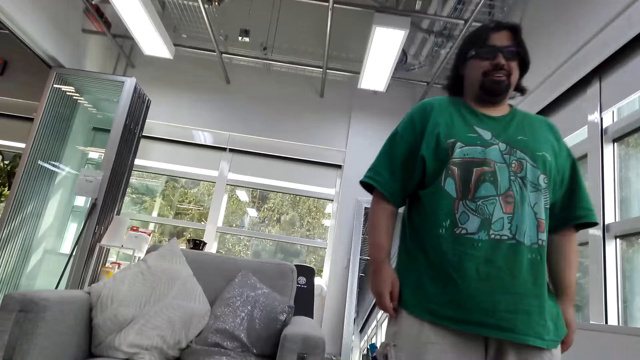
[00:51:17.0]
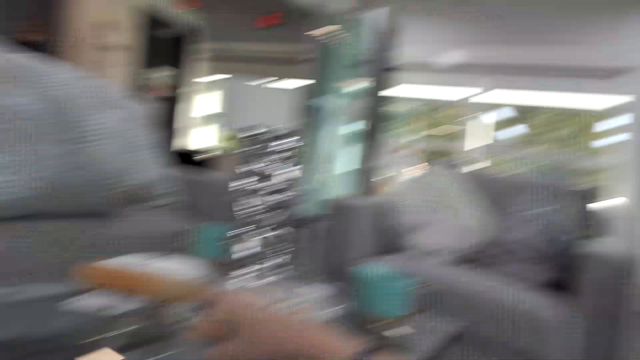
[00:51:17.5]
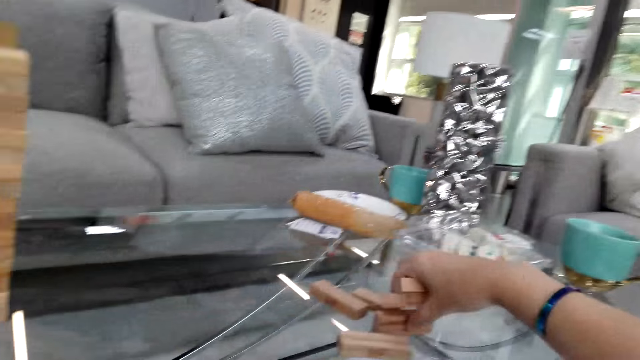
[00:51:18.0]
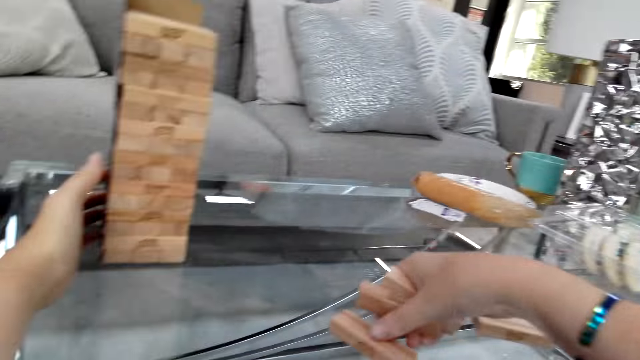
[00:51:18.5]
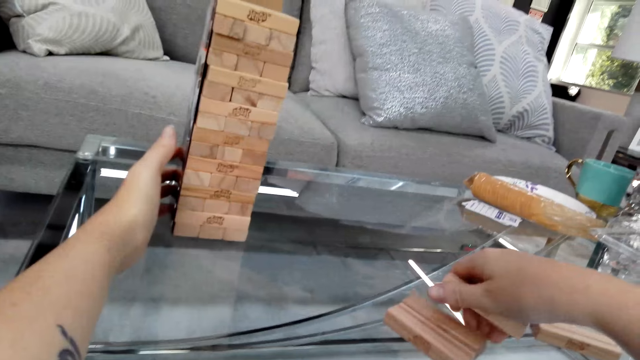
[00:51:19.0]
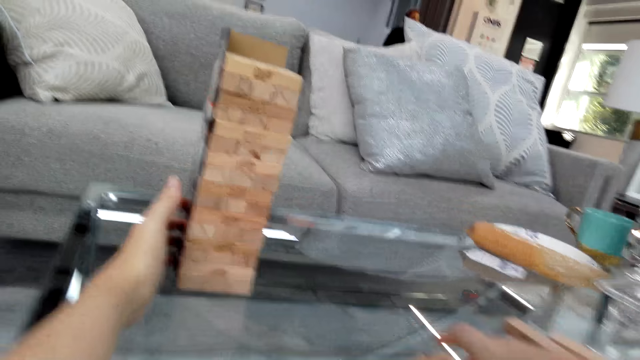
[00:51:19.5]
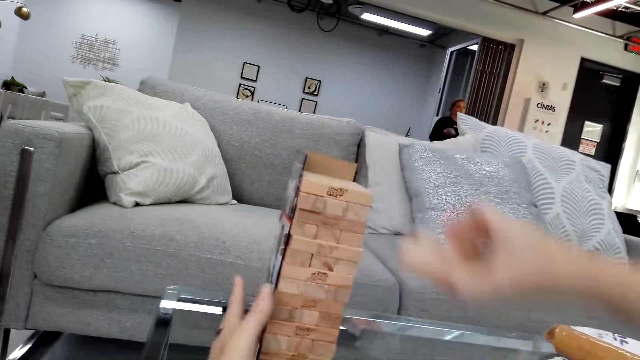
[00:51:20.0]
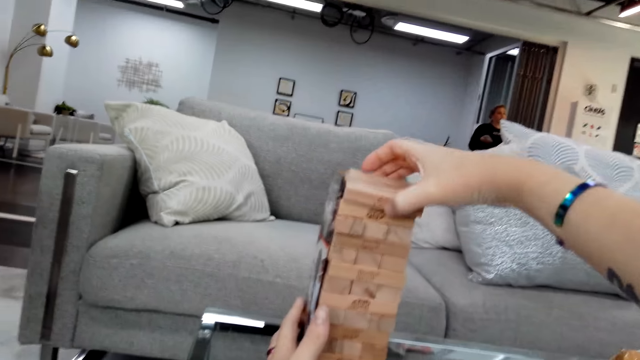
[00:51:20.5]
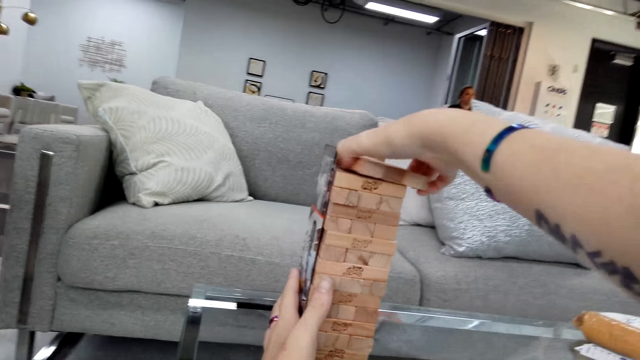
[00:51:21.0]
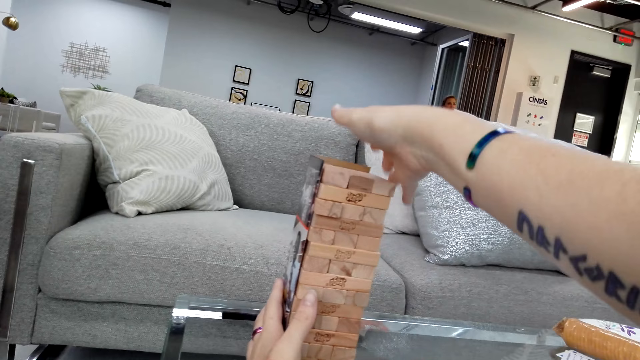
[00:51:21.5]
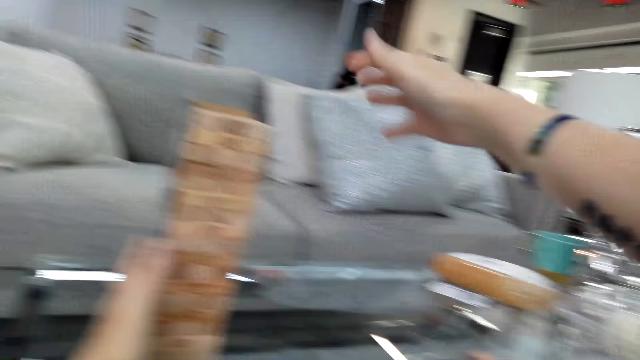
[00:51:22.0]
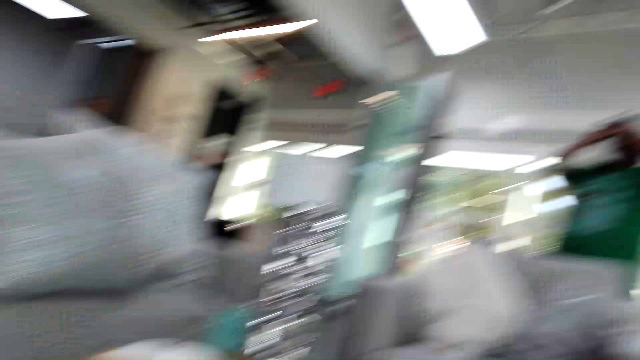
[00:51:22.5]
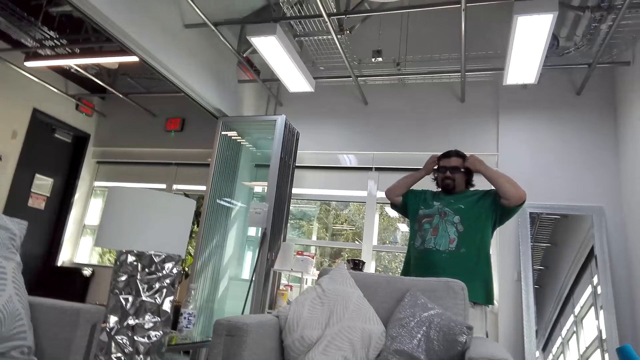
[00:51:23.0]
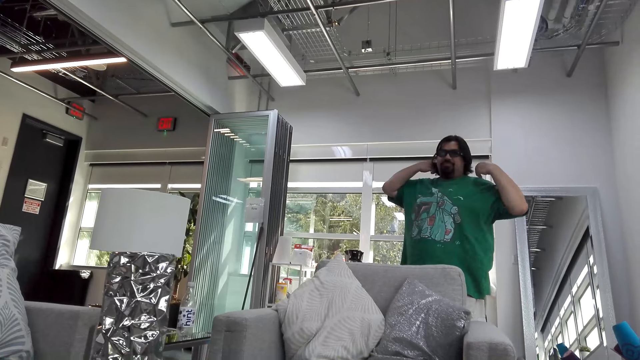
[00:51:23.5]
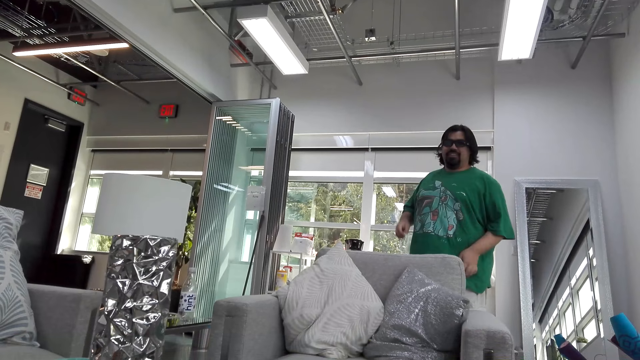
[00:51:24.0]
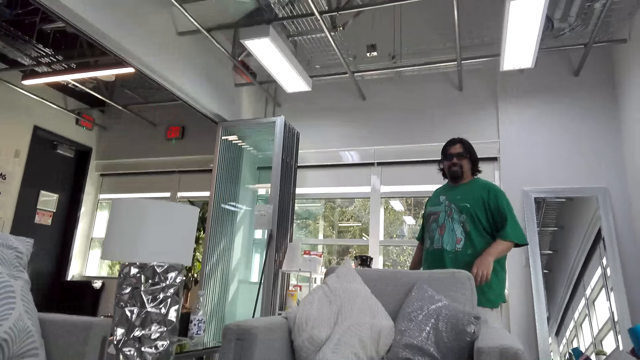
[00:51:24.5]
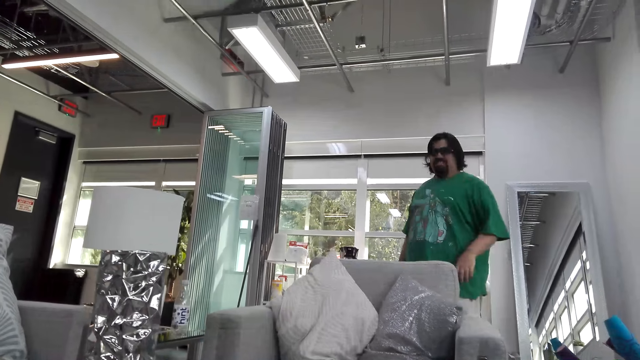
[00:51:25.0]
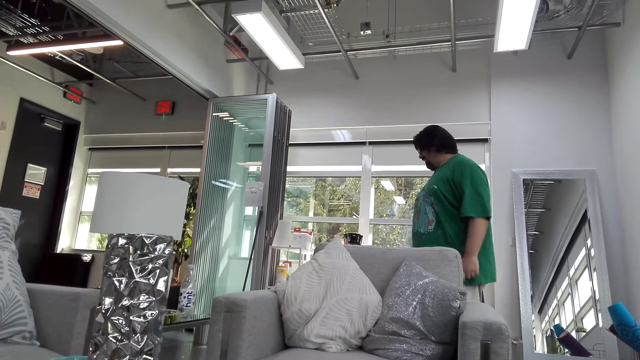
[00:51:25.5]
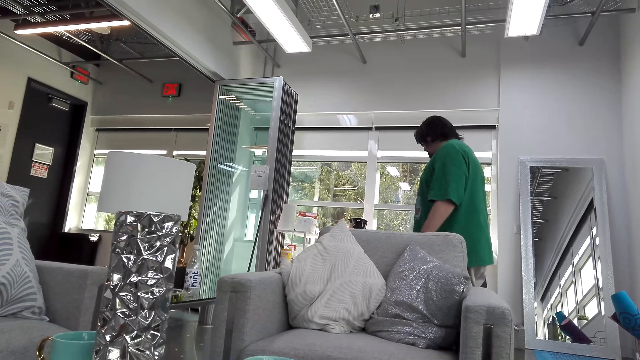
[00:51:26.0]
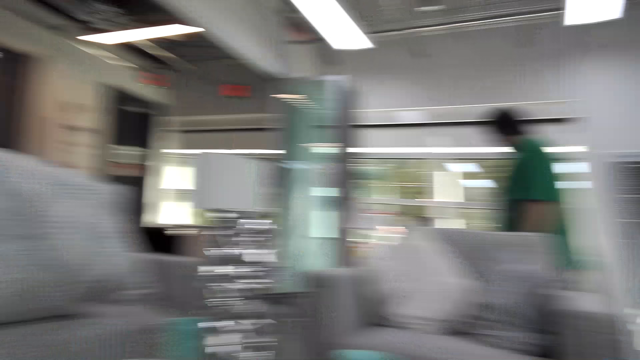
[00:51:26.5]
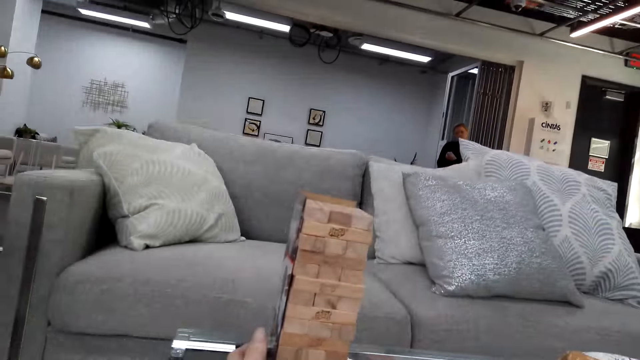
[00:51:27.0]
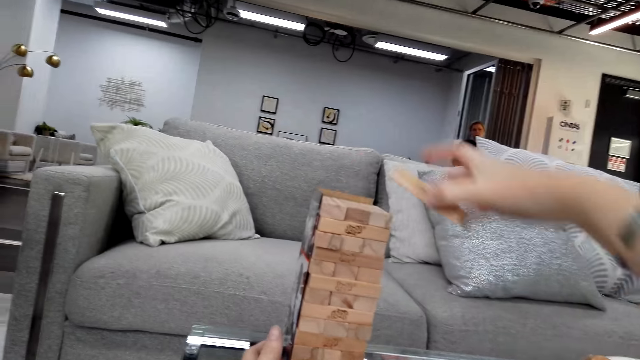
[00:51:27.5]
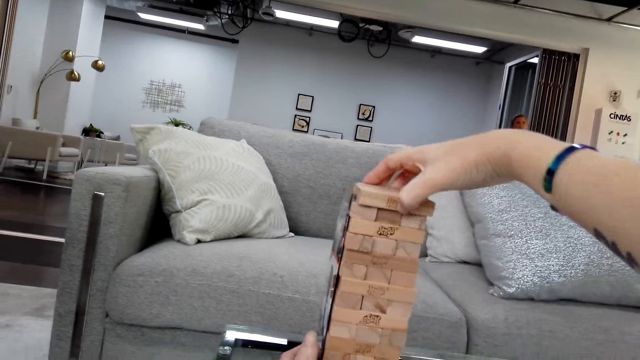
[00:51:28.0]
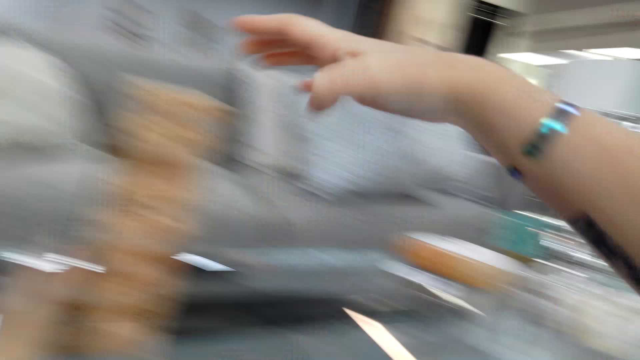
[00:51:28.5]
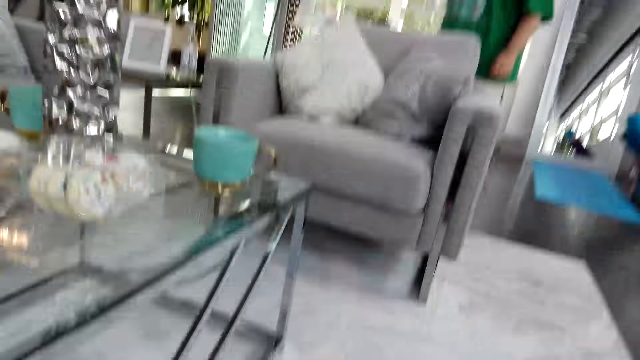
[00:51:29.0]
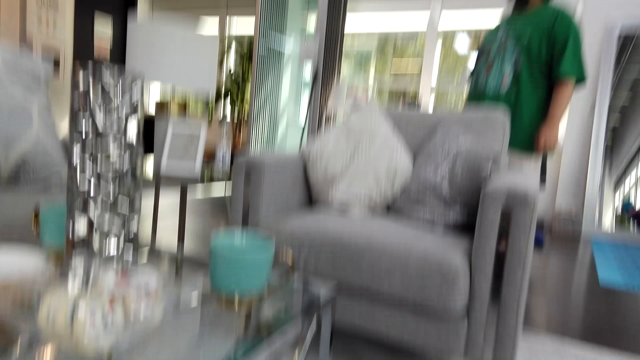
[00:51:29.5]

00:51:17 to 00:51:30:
A man talks. The camera wearer takes jenga woods from the table with her right hand. She talks and puts the woods on other jenga woods. She takes jenga woods from the table. The man moves his hands on the hair. The camera wearer stares at the man and talks. The man talks. The camera wearer talks. The man talks. The camera wearer talks and puts the woods on other jenga woods. The man talks.

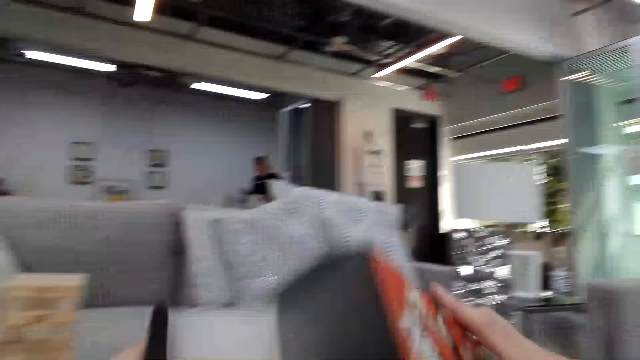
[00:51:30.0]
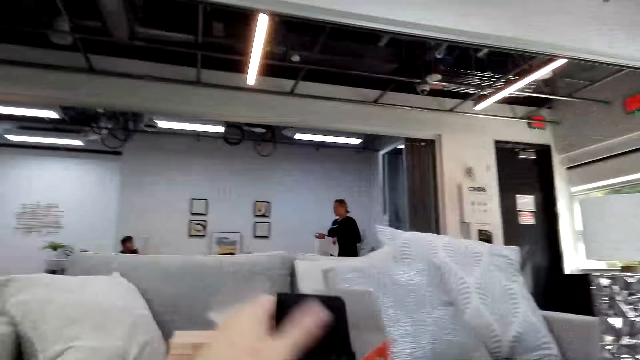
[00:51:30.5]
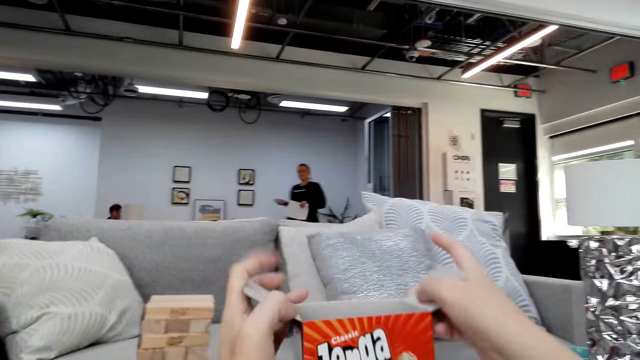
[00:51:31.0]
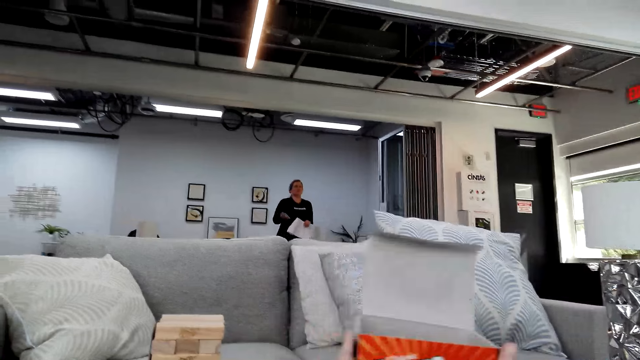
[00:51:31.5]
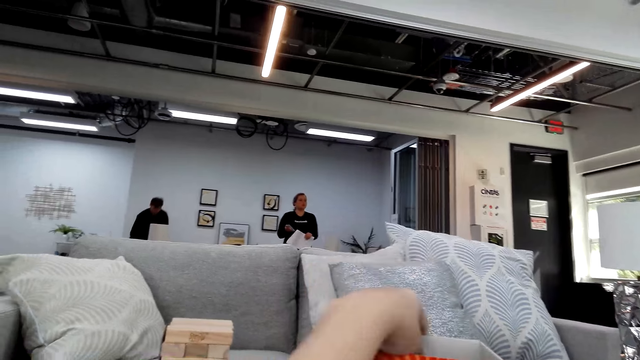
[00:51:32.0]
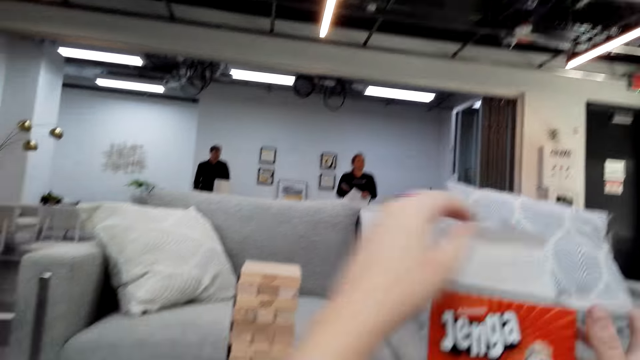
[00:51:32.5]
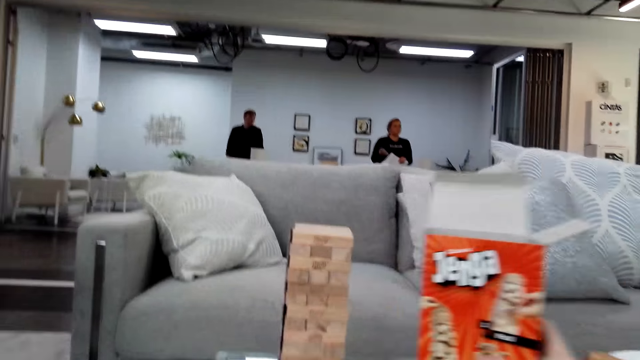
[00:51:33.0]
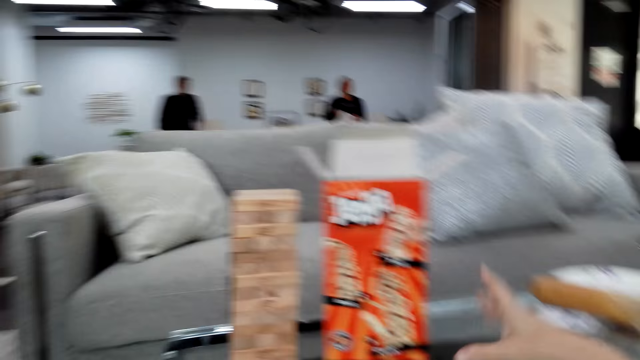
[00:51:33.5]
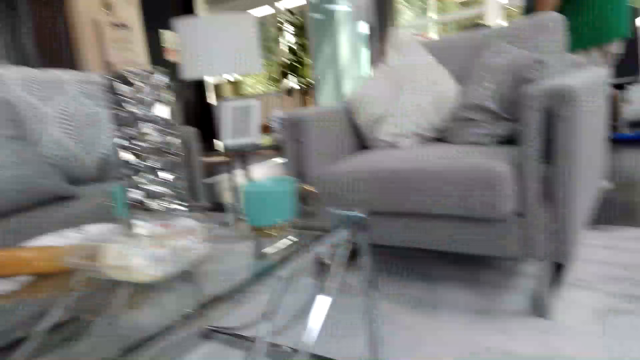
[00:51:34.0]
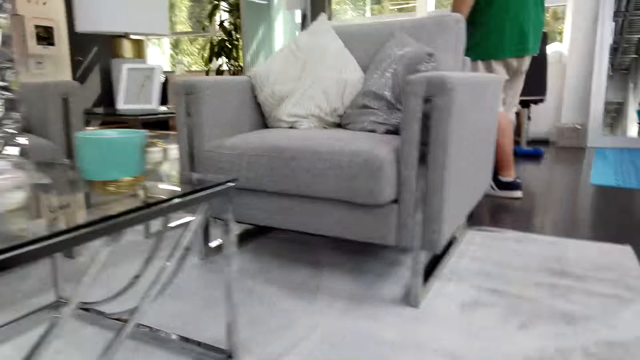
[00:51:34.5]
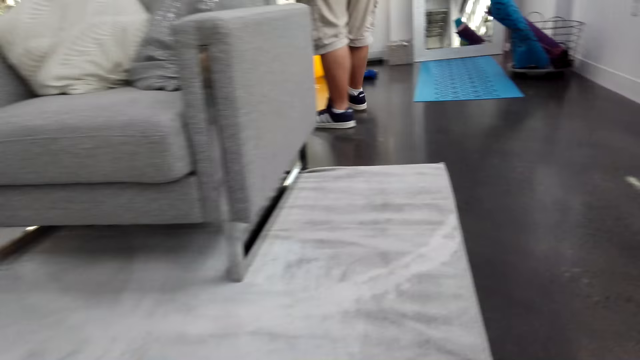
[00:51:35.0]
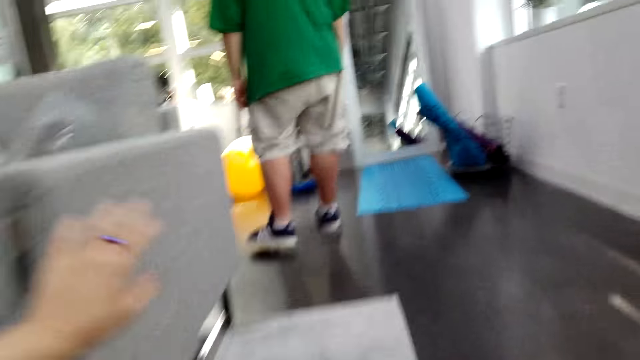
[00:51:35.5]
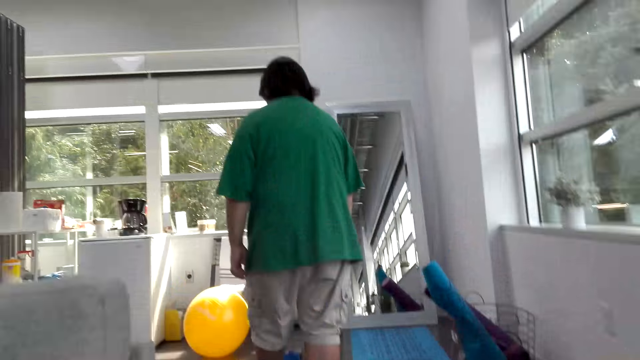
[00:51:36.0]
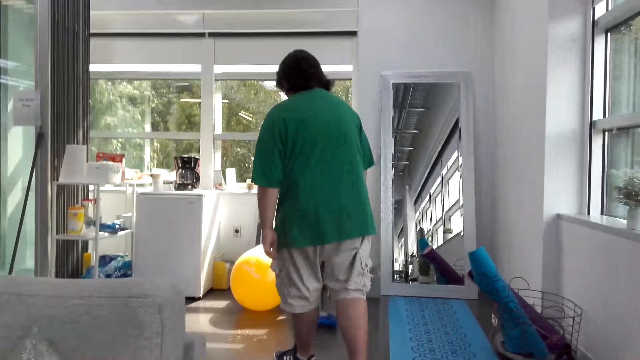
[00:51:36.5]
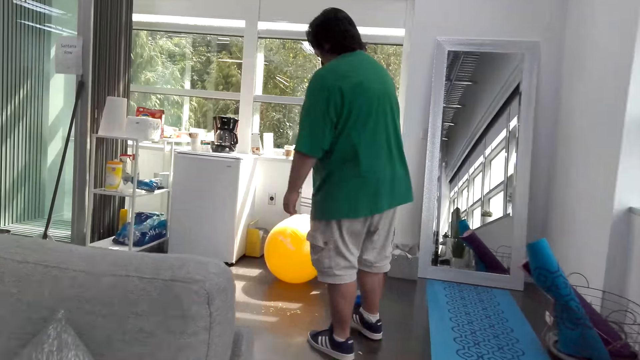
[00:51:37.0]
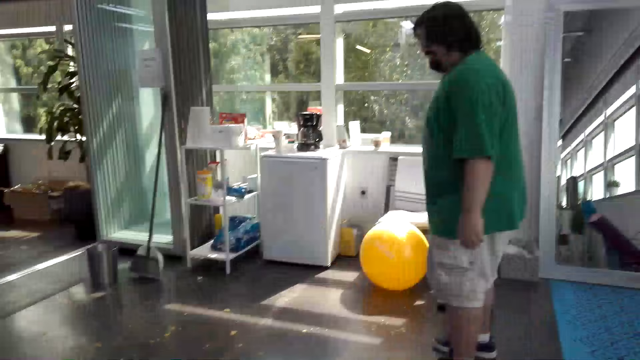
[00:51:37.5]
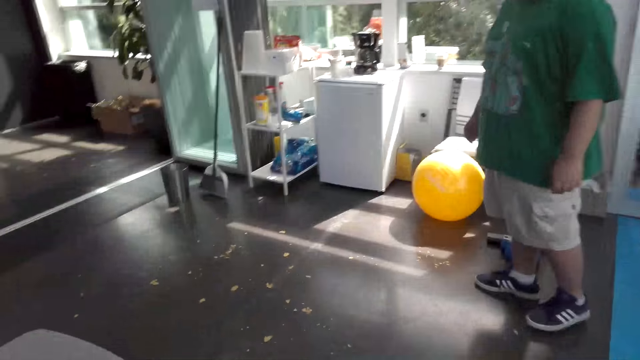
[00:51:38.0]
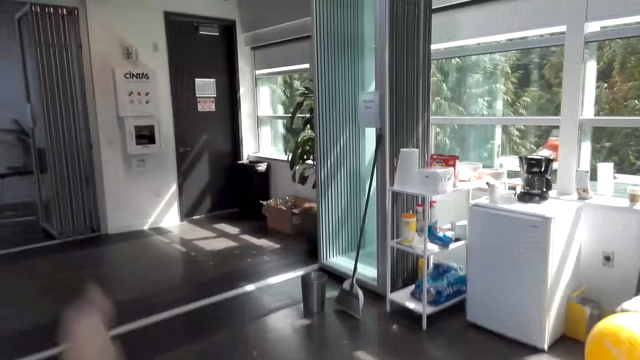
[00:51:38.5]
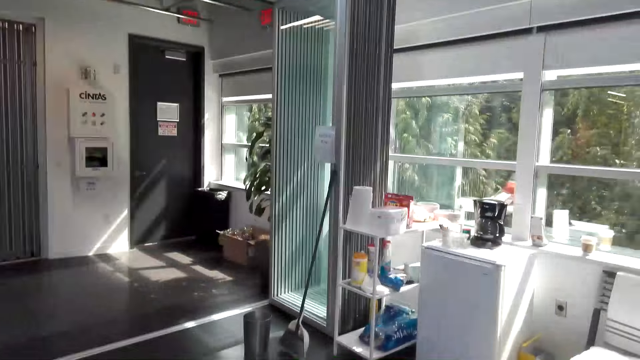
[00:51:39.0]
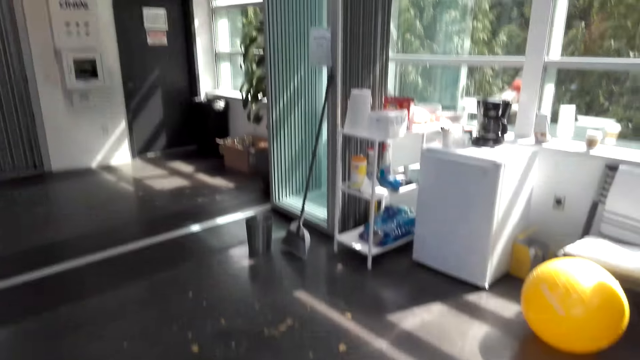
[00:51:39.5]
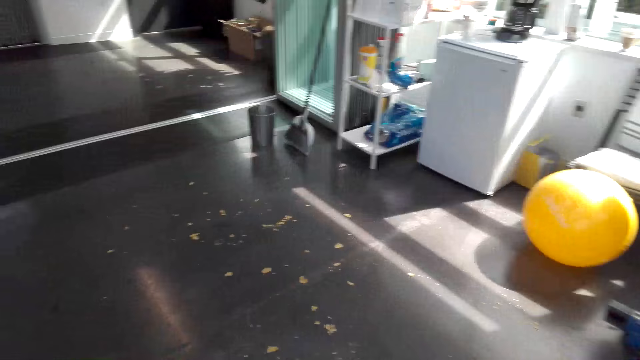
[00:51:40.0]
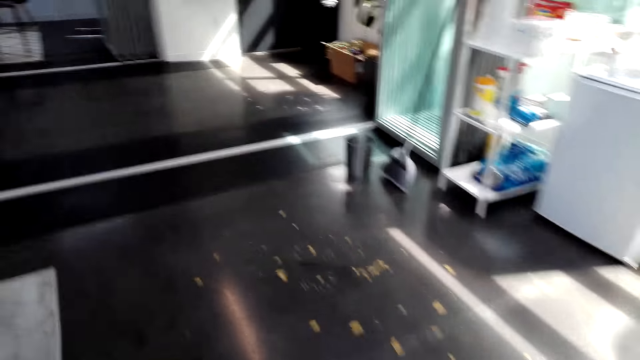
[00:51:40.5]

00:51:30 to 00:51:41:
The camera wearer takes the jenga box and talks. They open the box of jenga board game. A man talks. The camera wearer talks and moves the box of jenga board game. They stand and walk towards the man. The man talks.
